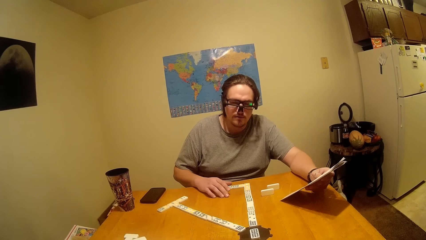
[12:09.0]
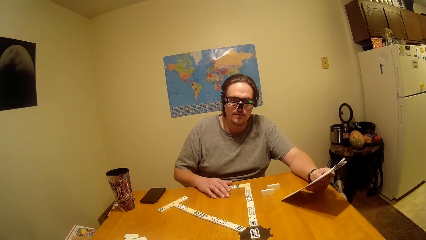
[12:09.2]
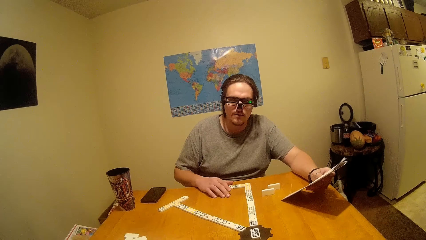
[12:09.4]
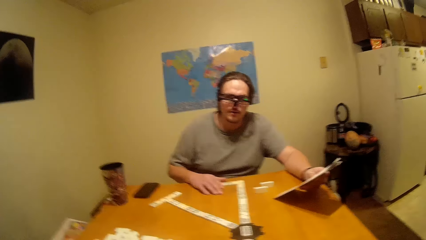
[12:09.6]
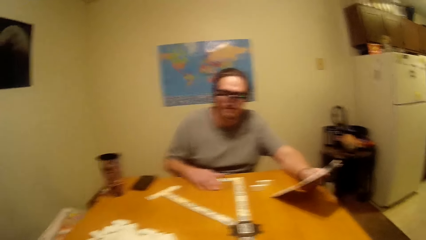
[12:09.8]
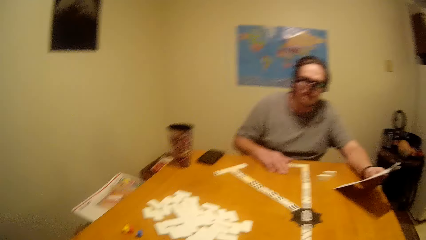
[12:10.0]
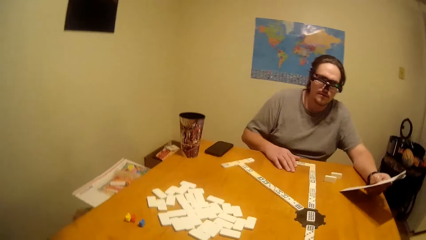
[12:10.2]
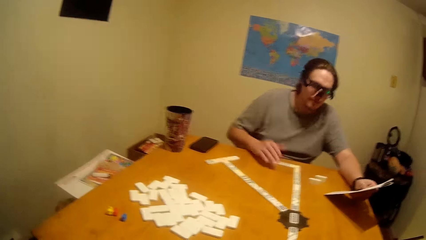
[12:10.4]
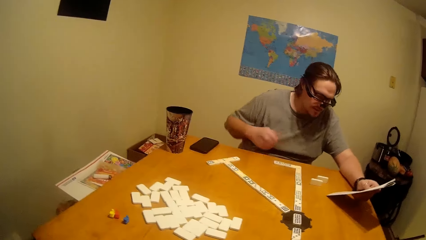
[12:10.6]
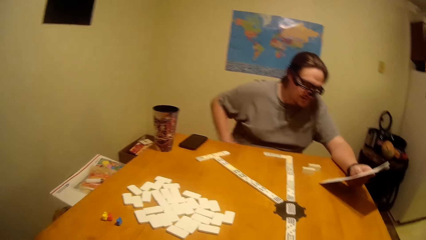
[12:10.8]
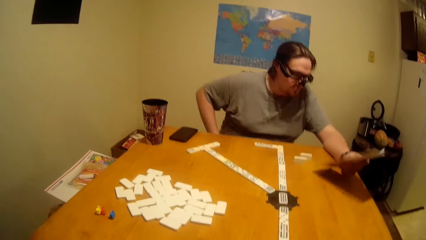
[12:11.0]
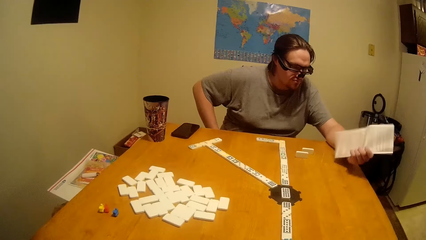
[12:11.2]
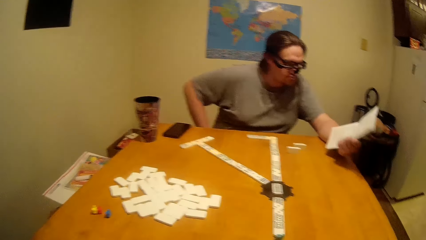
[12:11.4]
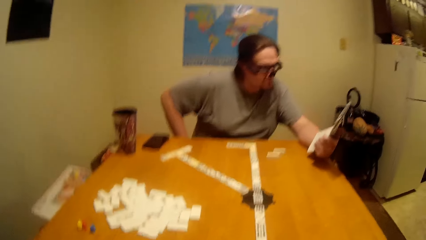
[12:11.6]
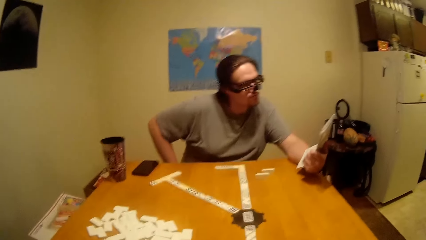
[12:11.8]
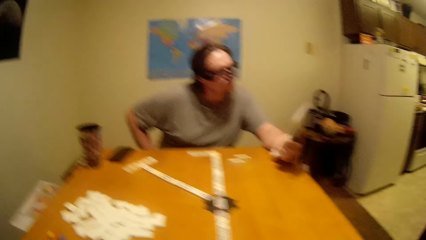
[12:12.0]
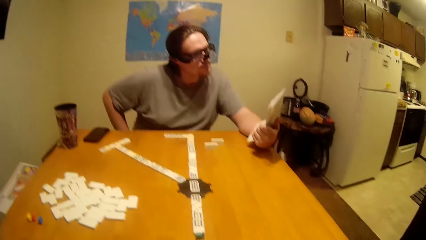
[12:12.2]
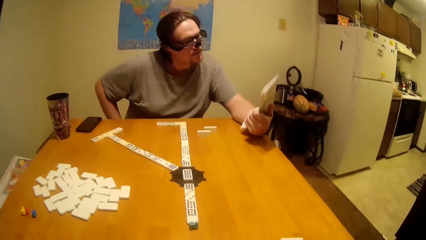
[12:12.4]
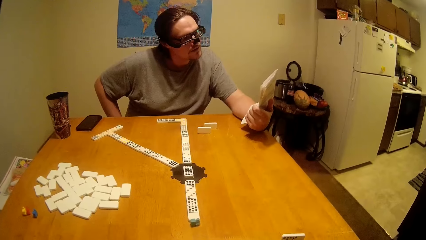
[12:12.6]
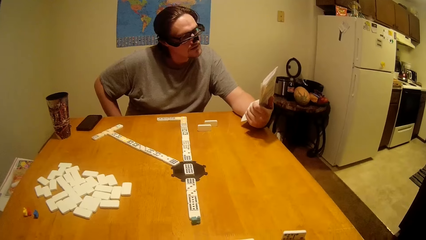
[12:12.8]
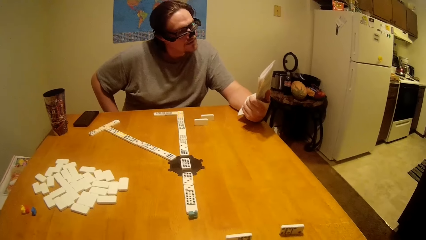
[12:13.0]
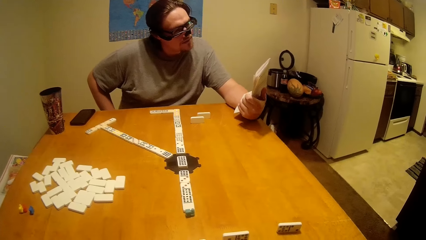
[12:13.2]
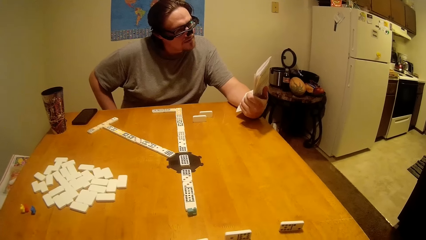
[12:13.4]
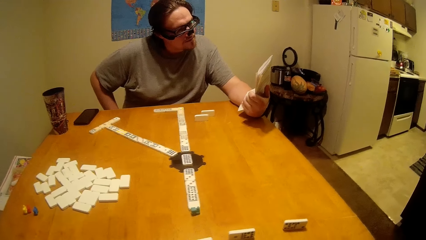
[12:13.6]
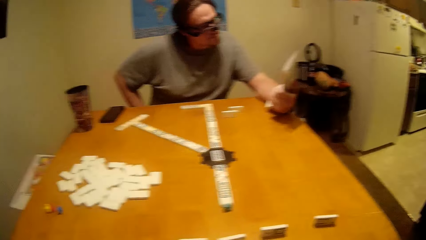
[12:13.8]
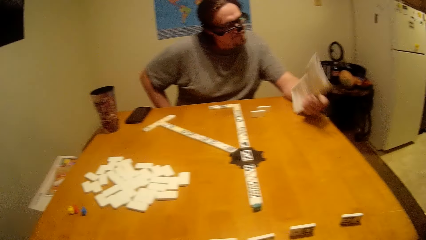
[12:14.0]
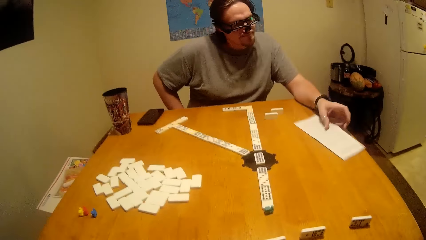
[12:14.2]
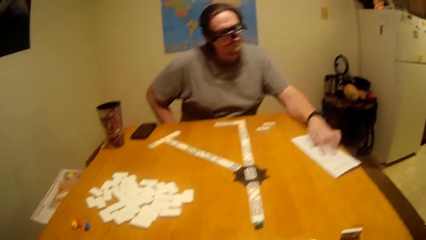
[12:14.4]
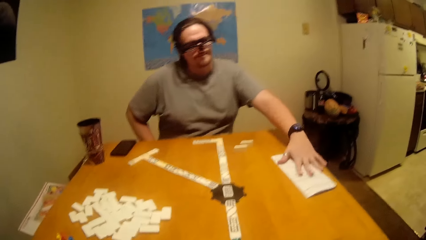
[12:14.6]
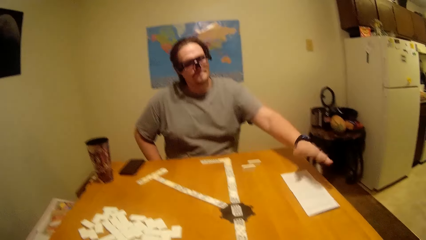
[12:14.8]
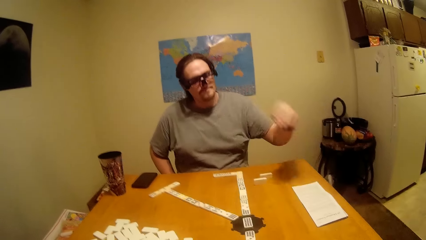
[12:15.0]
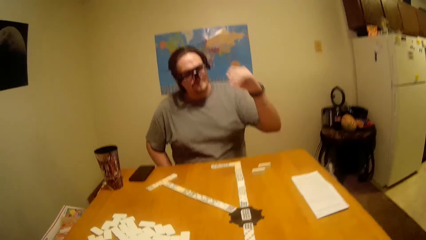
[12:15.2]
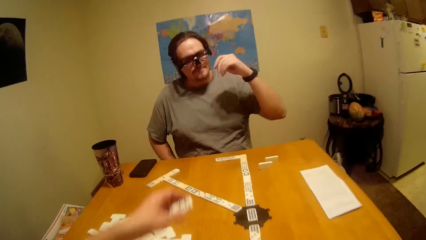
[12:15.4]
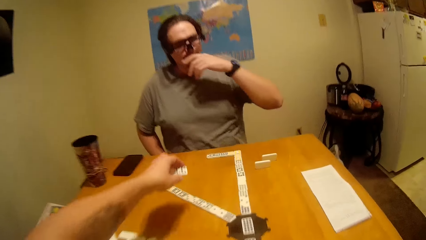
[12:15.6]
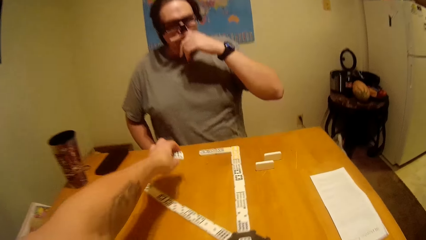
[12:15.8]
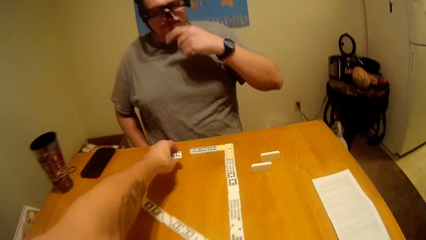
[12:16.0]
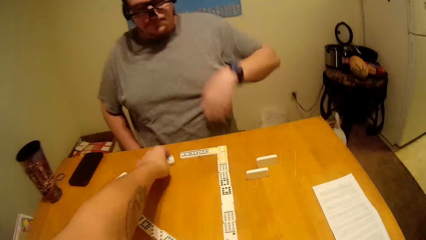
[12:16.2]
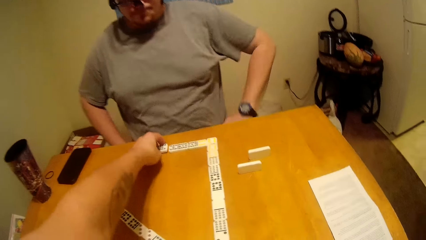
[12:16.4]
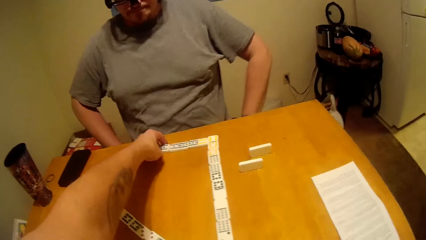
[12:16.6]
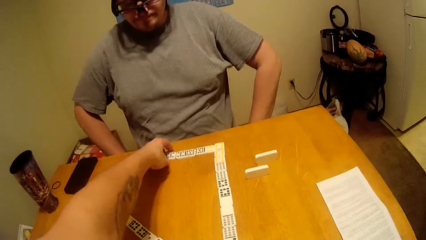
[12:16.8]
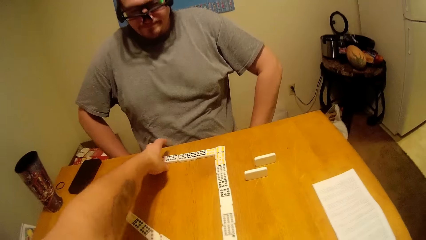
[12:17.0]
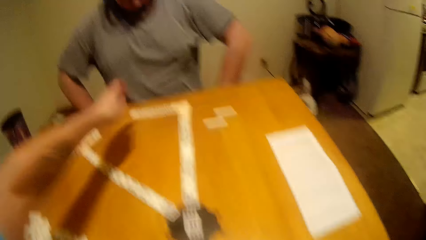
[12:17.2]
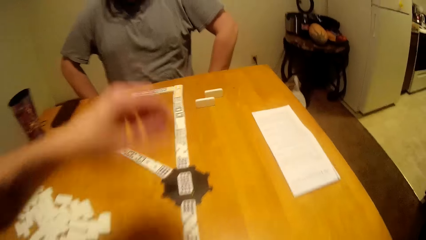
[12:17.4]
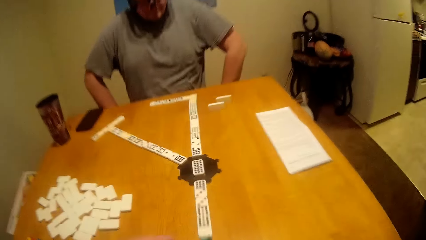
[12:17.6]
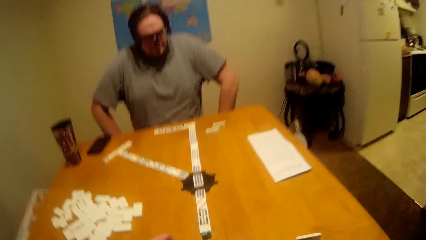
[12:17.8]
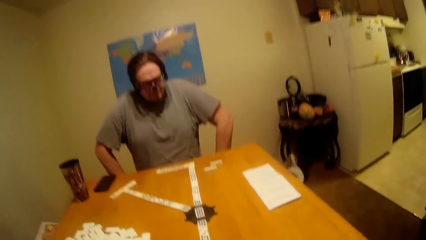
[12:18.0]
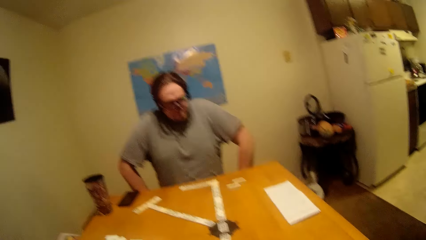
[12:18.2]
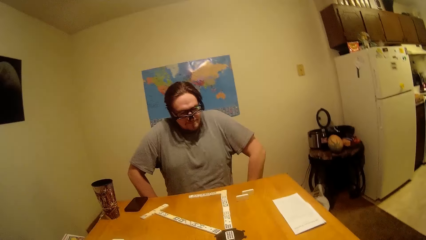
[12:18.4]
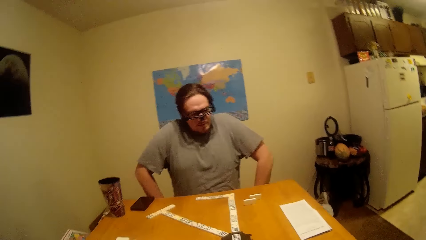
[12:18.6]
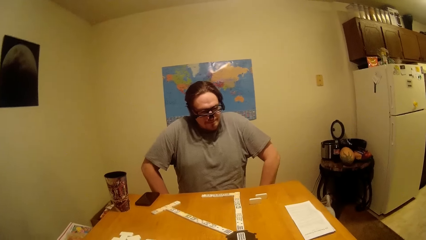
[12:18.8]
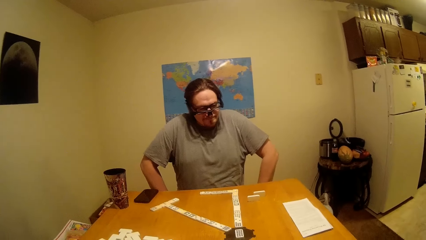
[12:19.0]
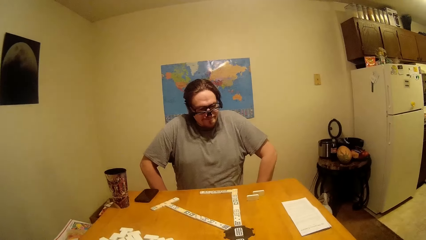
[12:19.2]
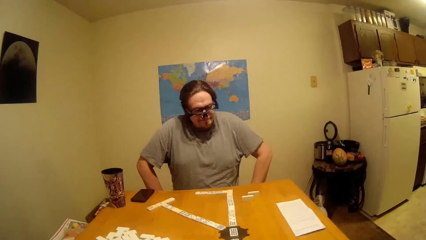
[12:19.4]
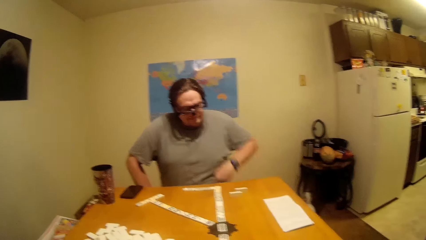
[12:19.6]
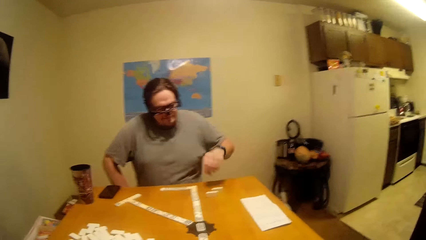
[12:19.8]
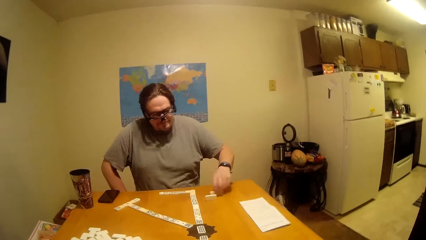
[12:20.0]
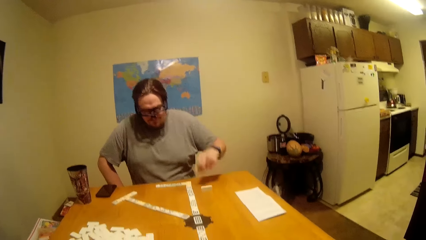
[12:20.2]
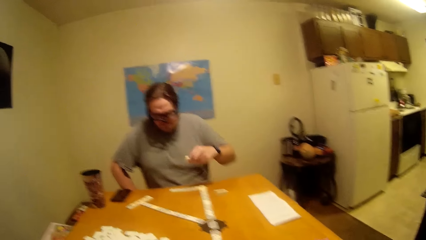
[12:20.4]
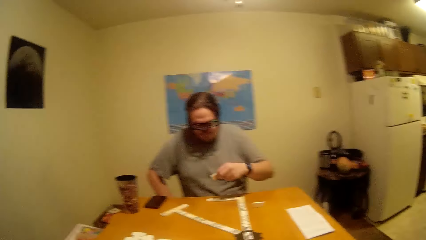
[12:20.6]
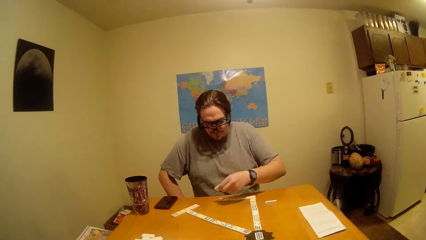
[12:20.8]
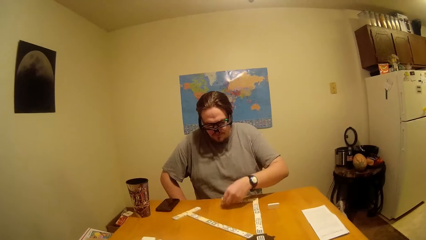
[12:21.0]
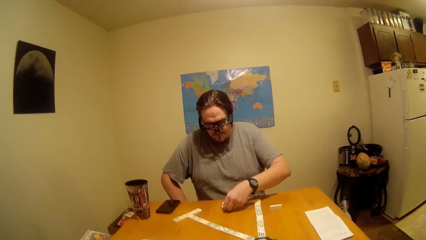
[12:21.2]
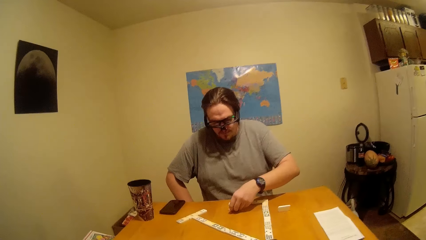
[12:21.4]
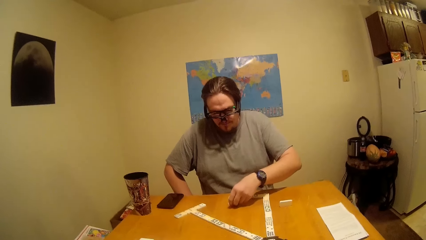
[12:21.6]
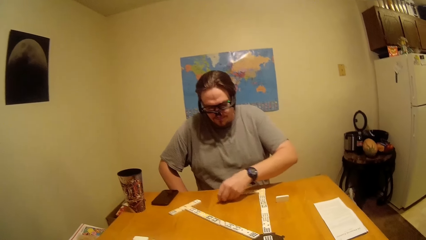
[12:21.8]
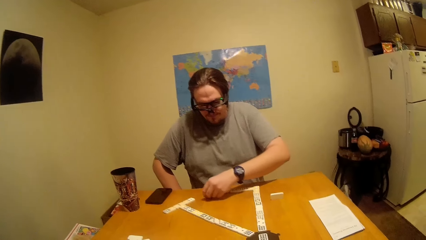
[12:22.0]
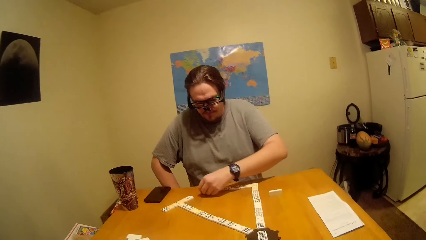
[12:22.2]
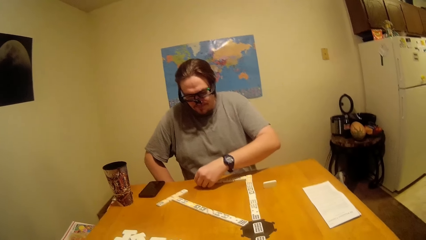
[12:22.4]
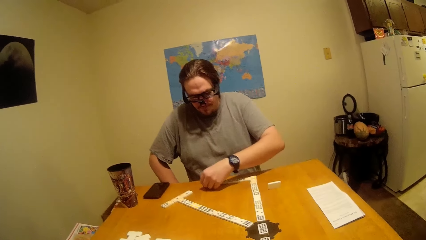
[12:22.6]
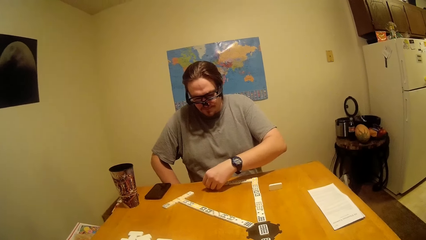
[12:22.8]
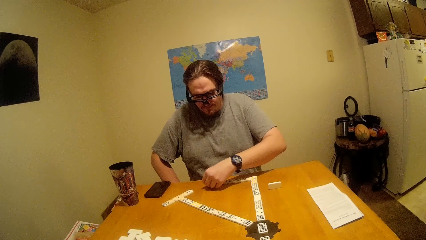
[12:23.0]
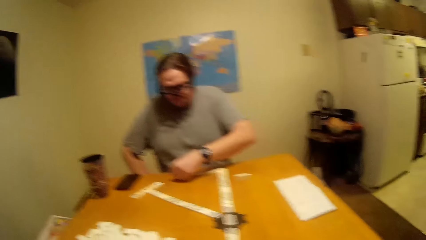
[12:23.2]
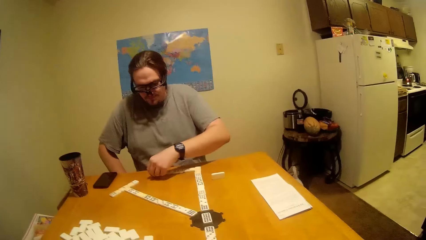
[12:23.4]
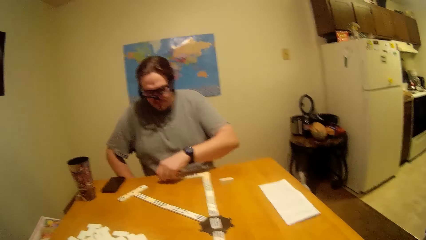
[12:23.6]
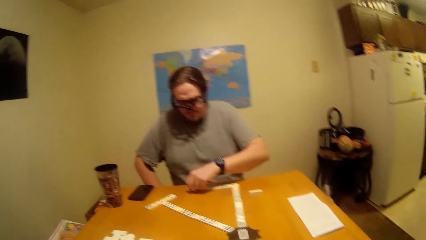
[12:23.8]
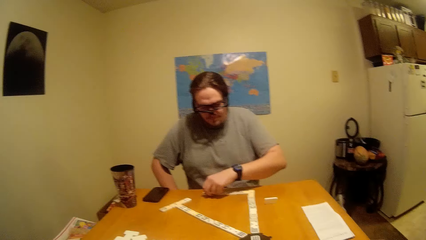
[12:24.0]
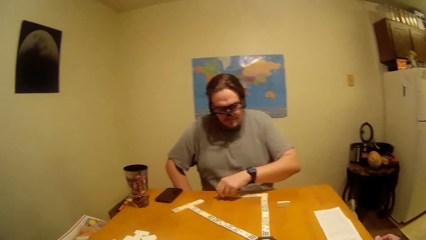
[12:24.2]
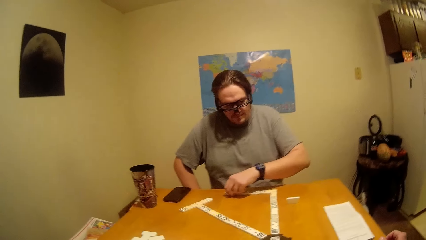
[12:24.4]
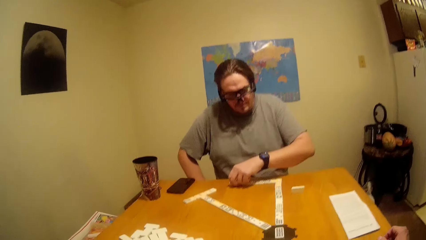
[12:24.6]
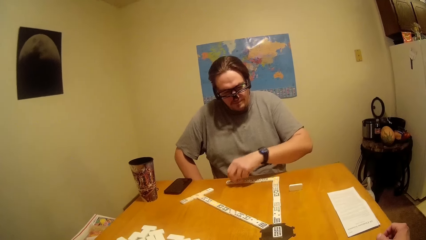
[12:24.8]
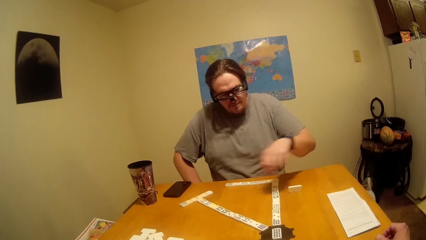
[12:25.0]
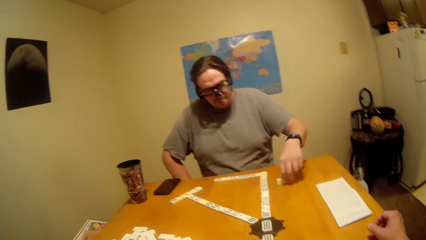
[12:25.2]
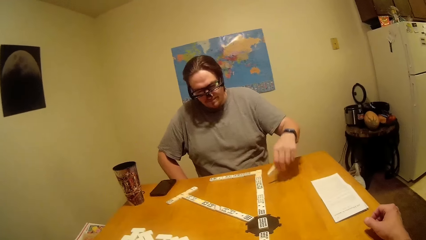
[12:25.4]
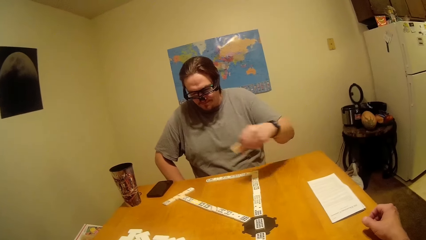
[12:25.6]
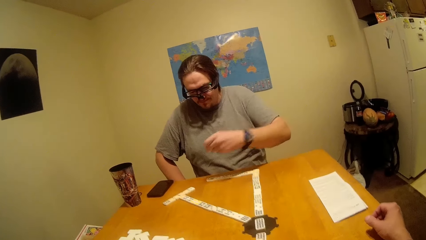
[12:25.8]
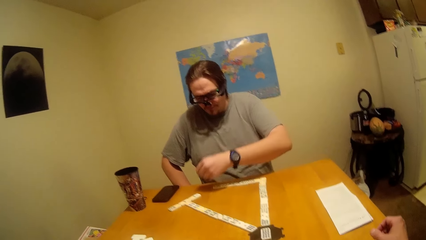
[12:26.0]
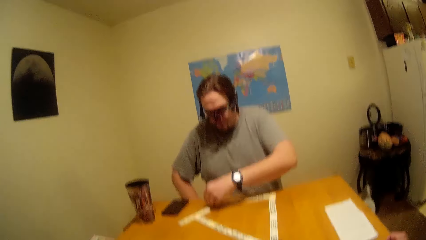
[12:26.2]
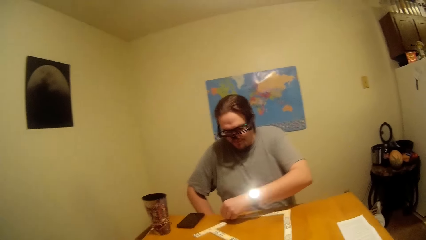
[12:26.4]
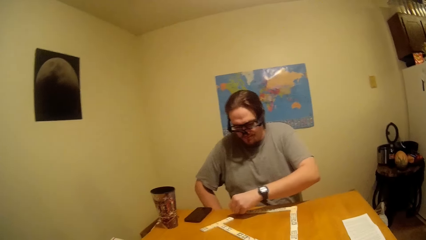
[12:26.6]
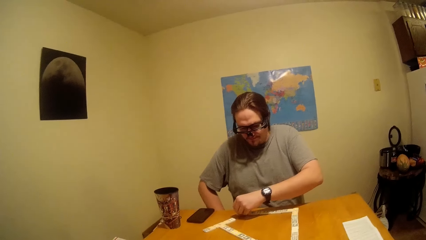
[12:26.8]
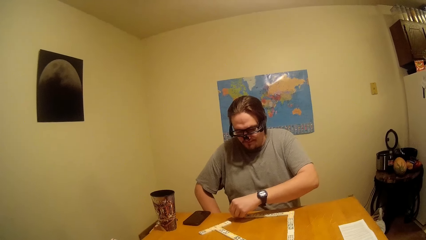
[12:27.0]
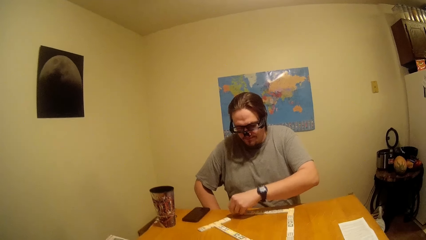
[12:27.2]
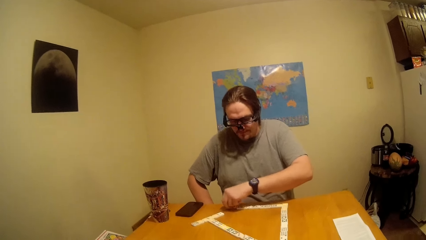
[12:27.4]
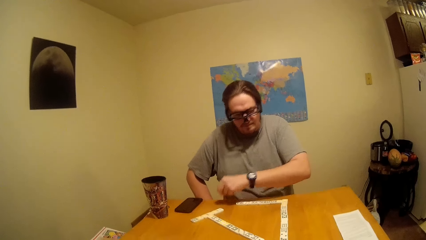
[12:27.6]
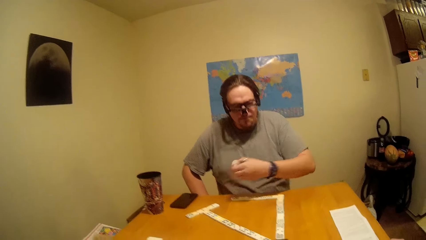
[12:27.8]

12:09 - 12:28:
The camera wearer looks at a person read the game manual. The person reads through the manual, puts the manual on the table. The camera wearer plays the dominoes. They put the dice in line on the table. They look at the person play the dominoes. The person puts the dice in line on the table and picks the dice from the table.
